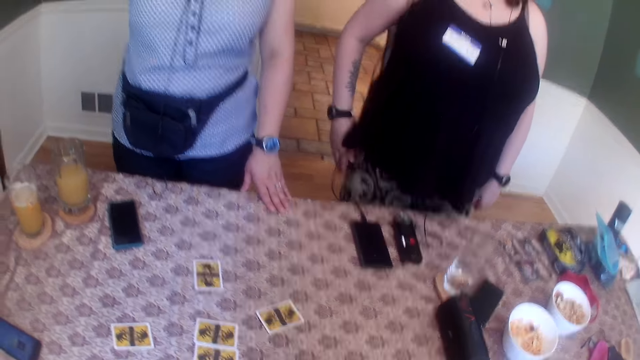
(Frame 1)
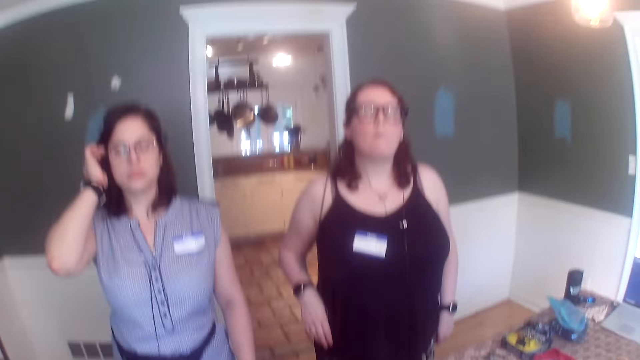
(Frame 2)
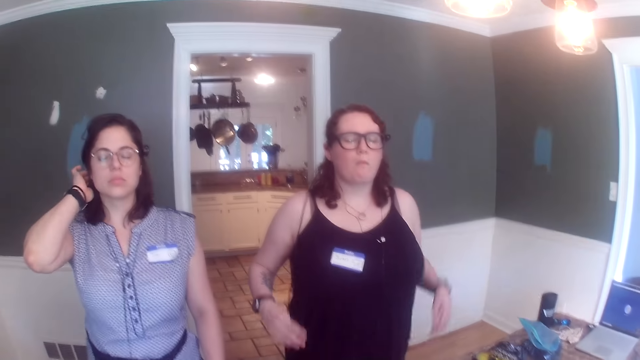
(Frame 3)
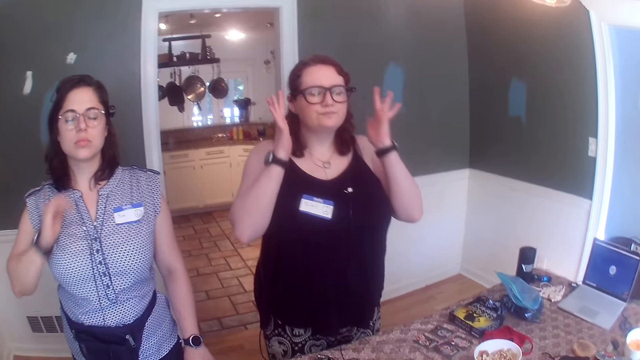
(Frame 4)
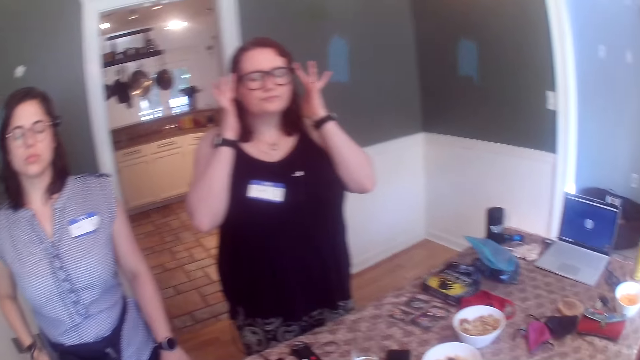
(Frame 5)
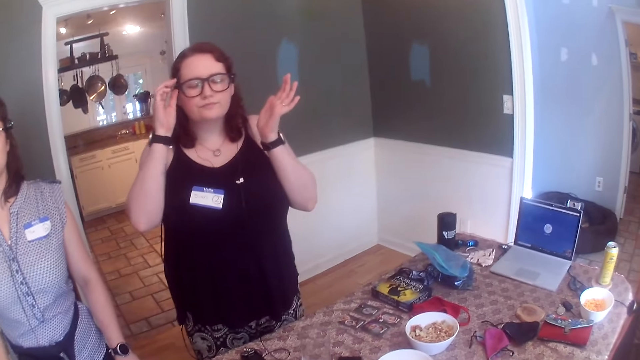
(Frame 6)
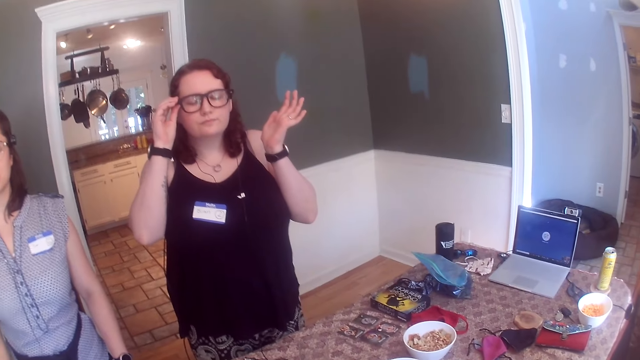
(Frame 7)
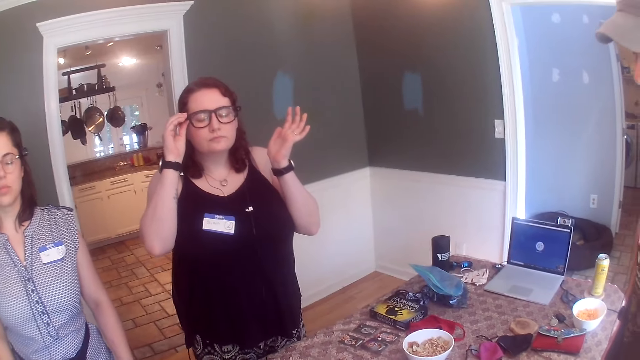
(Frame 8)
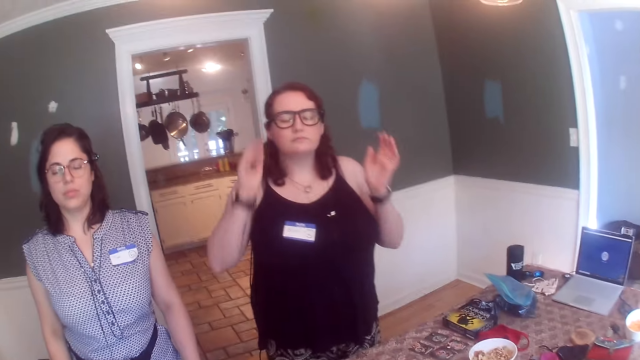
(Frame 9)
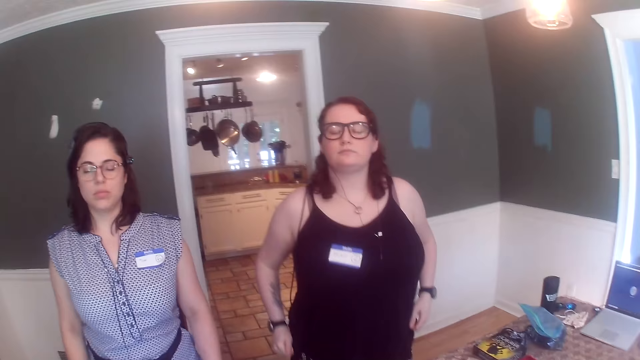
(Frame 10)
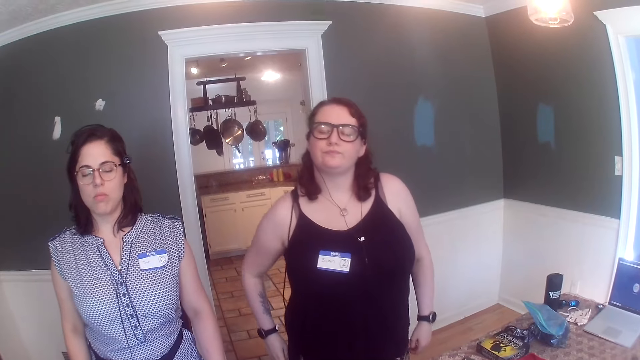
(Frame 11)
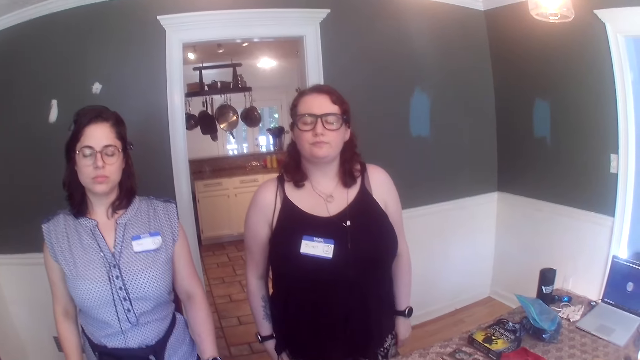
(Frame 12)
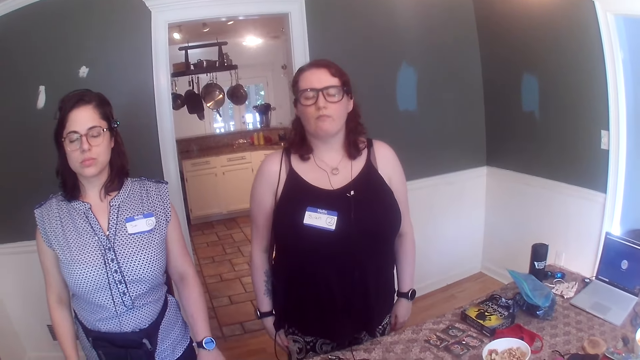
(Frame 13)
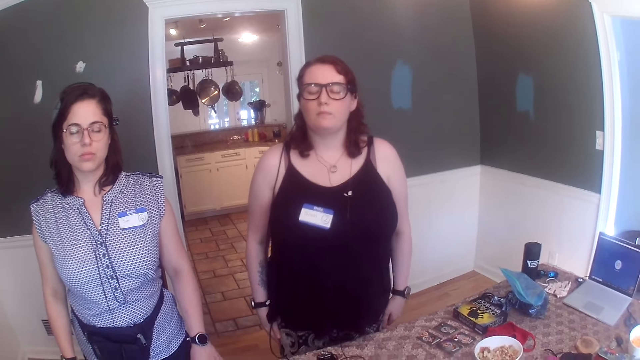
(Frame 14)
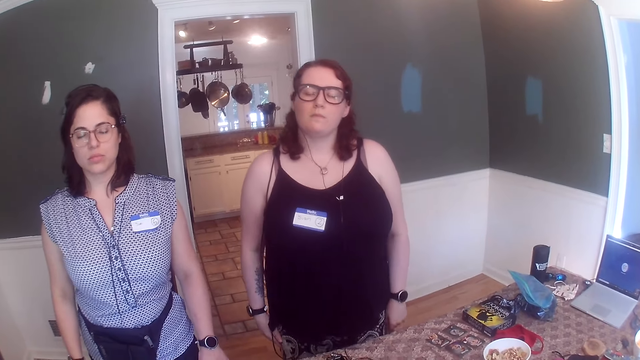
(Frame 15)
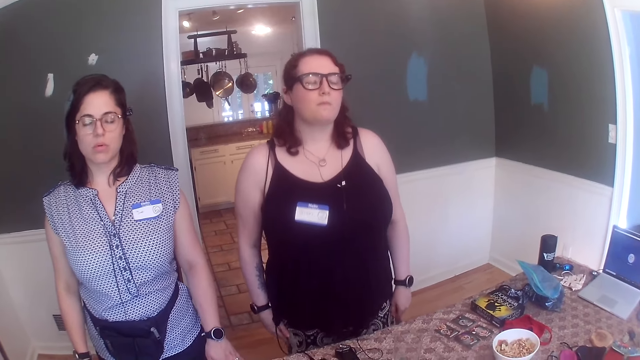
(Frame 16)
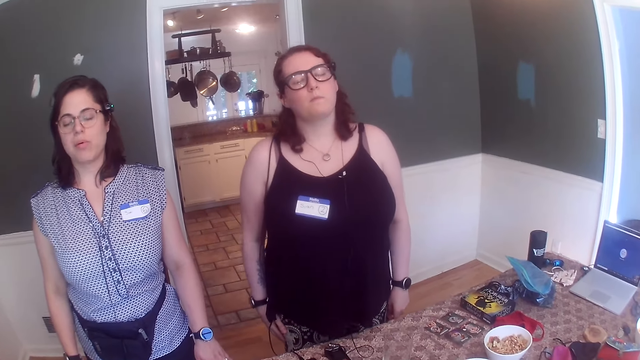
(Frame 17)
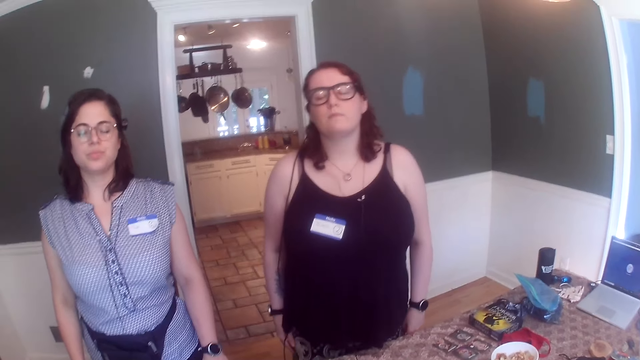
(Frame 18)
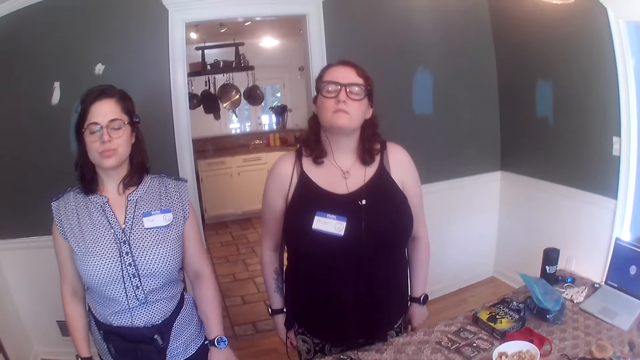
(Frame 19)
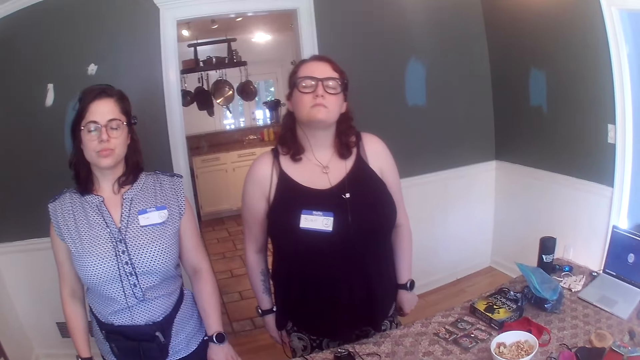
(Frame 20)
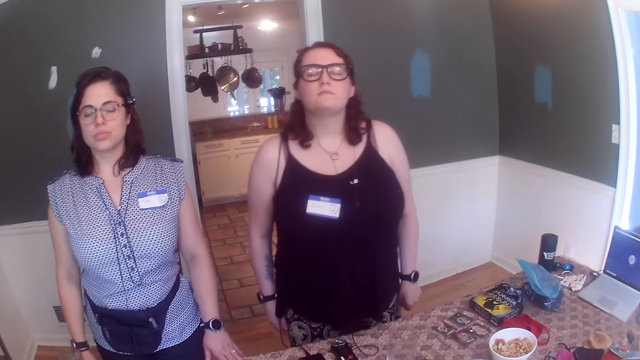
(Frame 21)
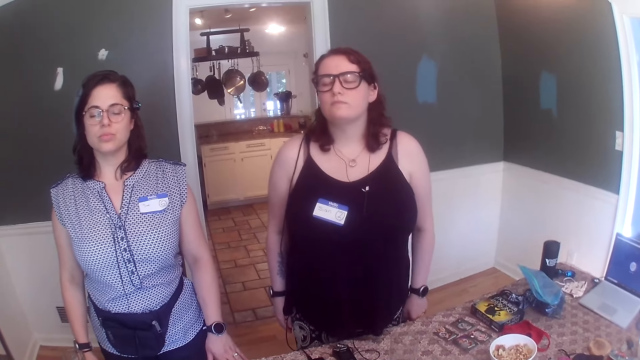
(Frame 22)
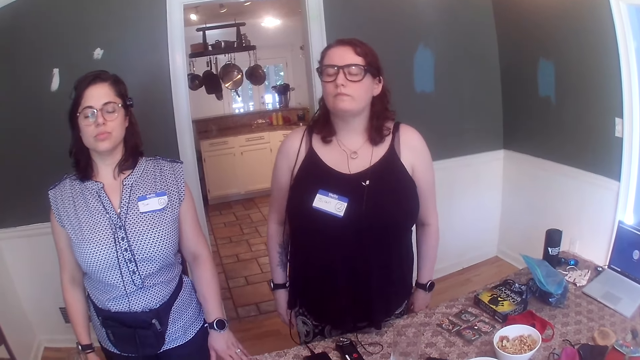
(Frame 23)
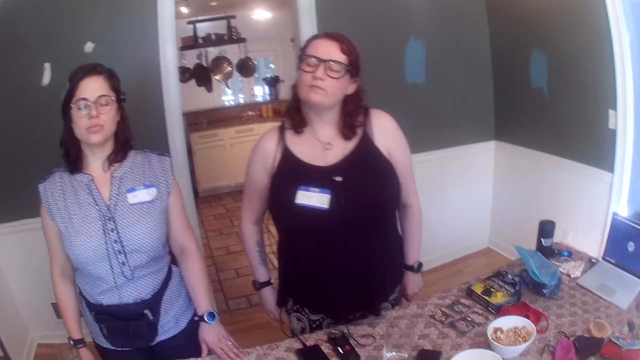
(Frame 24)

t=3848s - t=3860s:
A lady touches her hair. Another woman touches a pair of glasses on her face with her hand. The other woman dances.

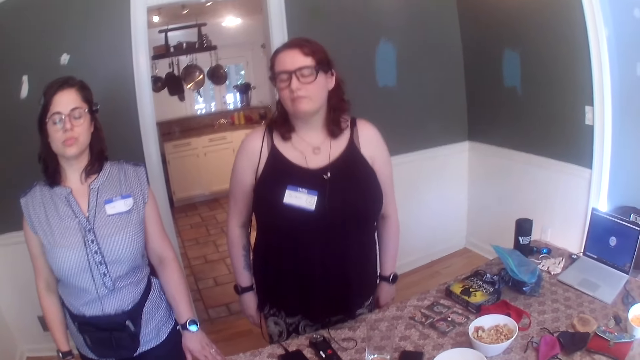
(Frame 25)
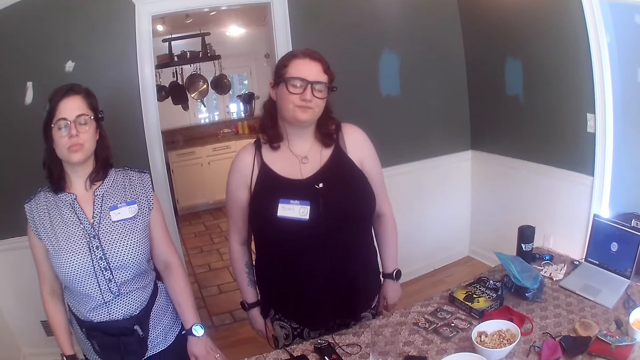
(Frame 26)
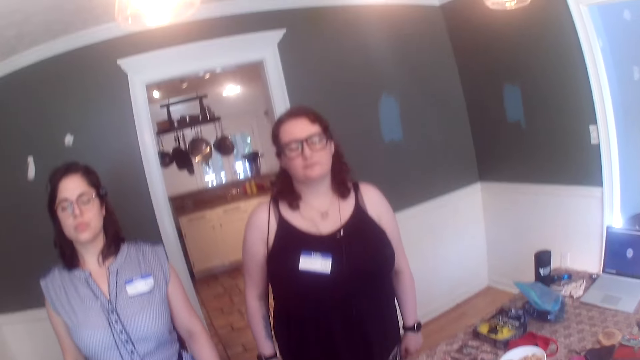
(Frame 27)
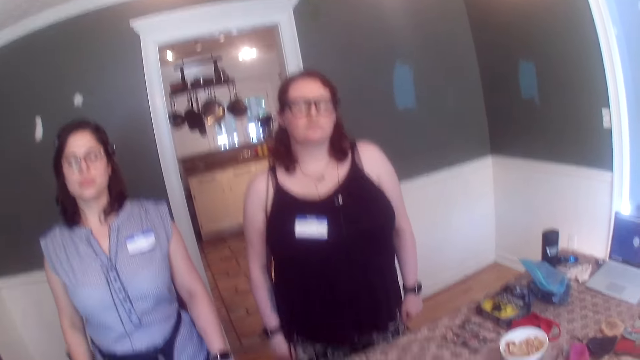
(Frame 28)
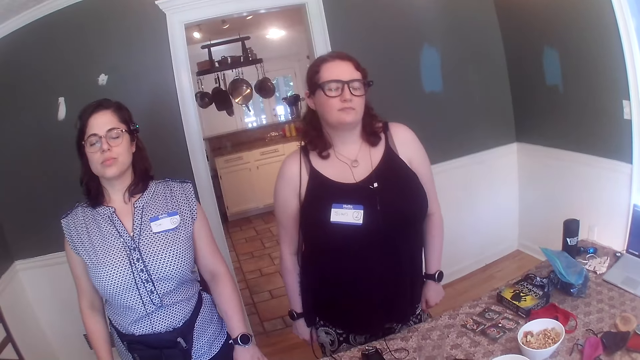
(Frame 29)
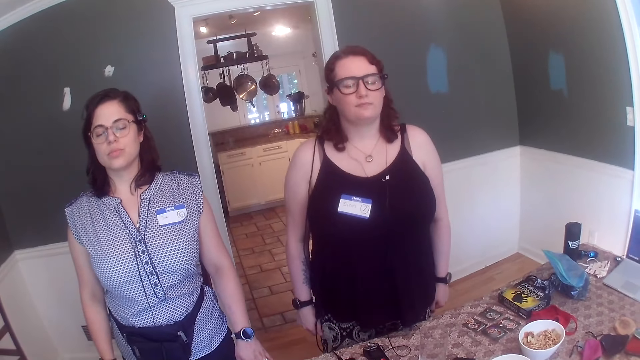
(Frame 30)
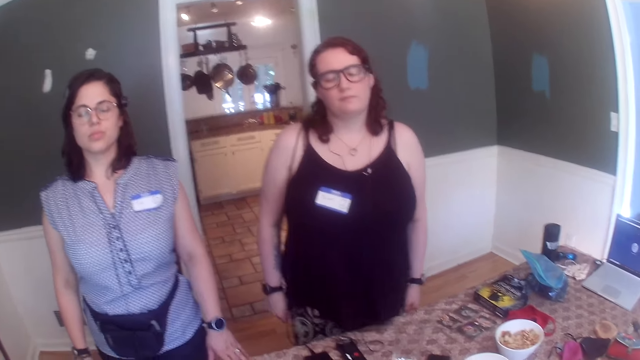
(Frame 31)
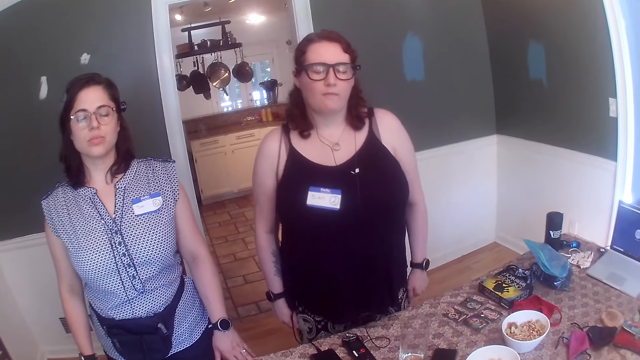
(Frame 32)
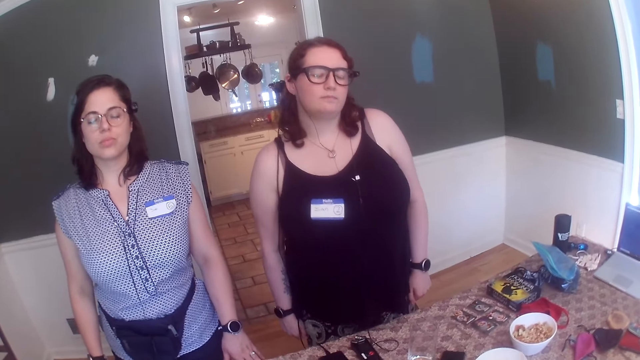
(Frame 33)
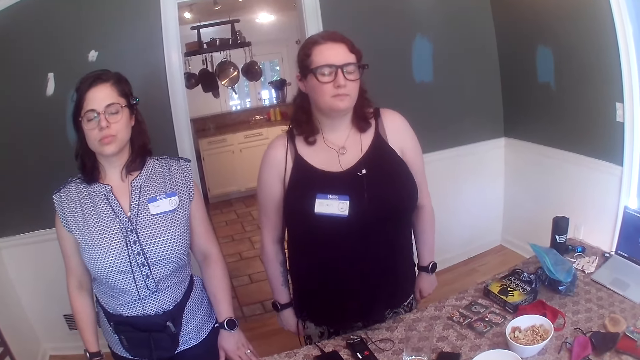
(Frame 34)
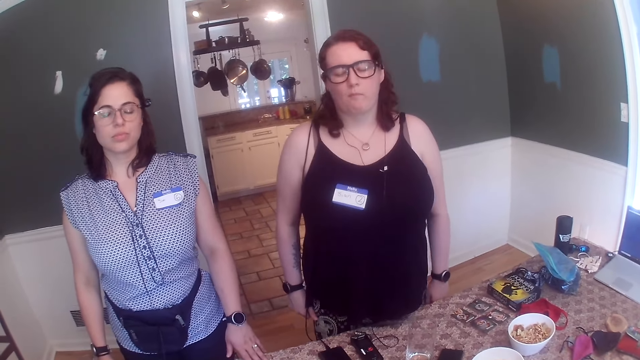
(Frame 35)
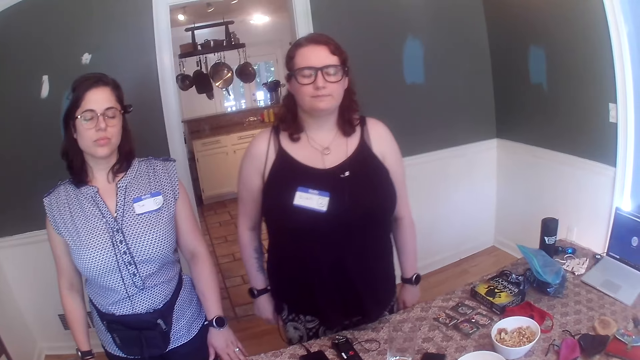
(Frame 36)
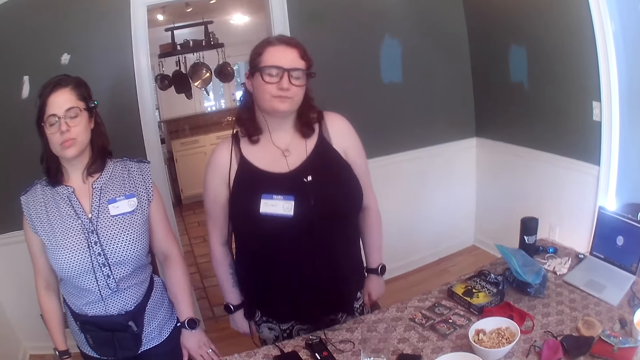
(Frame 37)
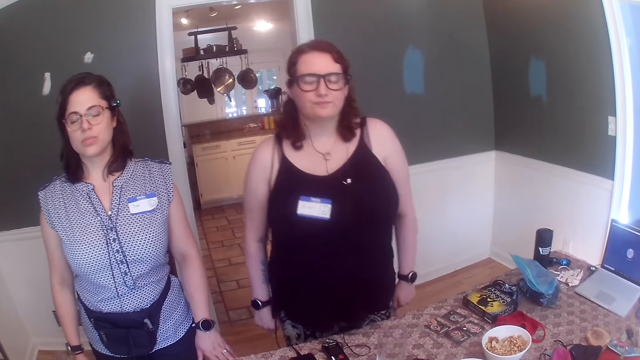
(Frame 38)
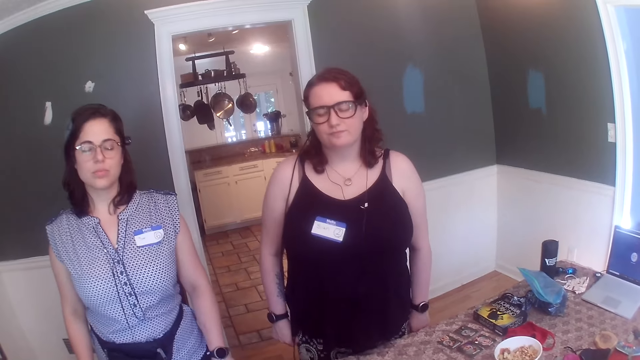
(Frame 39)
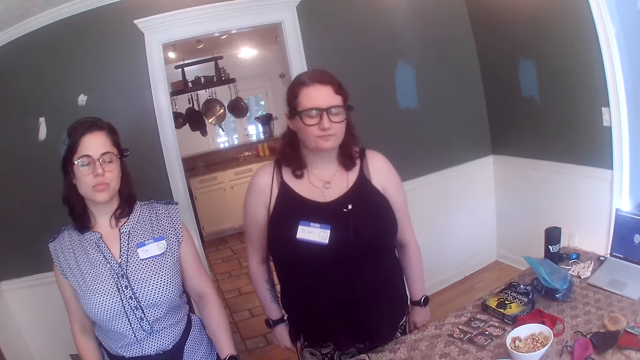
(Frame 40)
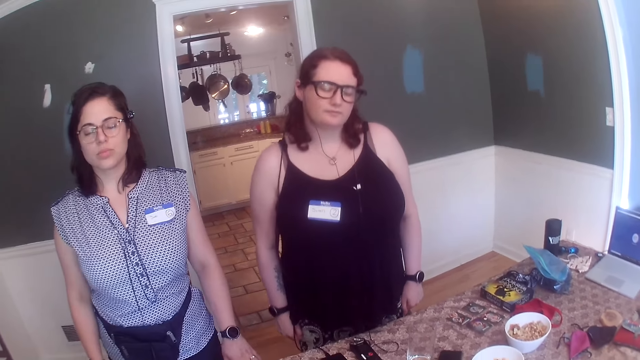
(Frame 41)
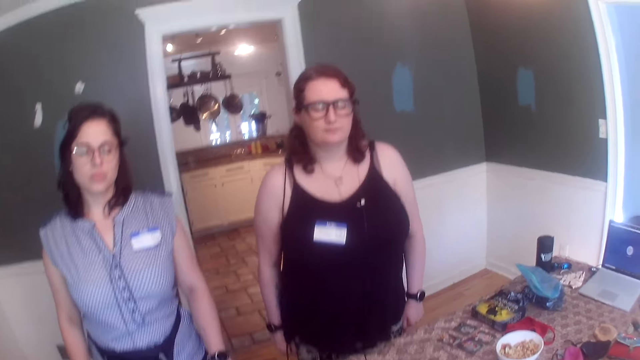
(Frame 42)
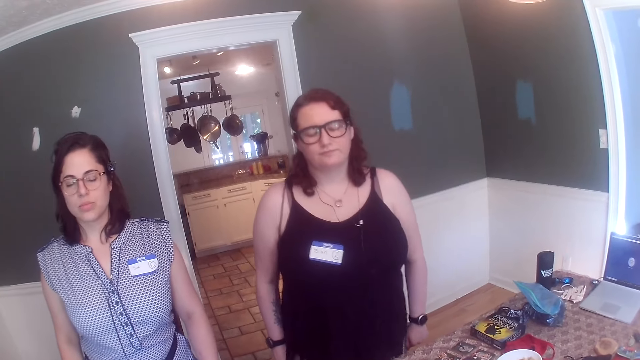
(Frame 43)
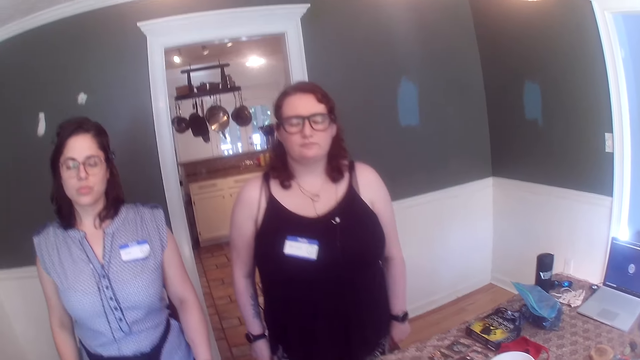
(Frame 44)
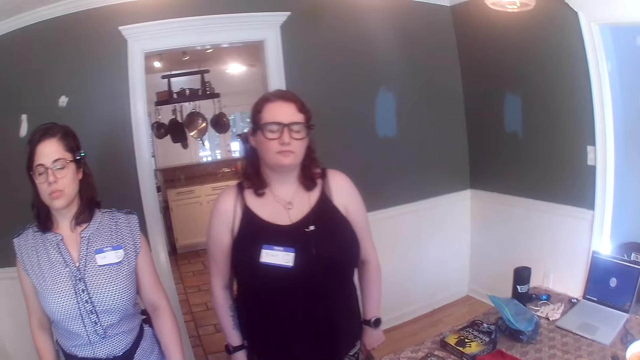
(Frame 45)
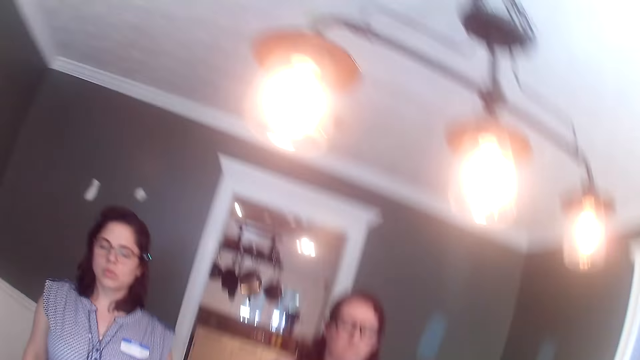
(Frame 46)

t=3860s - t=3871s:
A lady dances.
